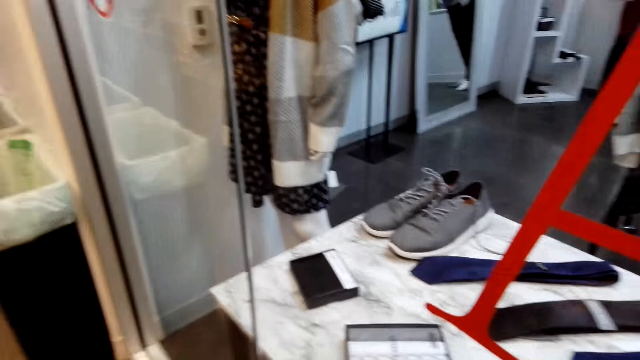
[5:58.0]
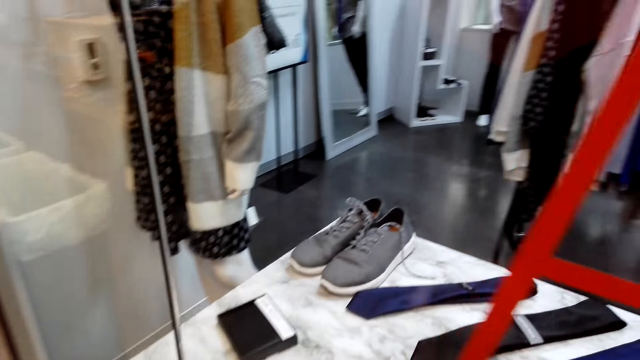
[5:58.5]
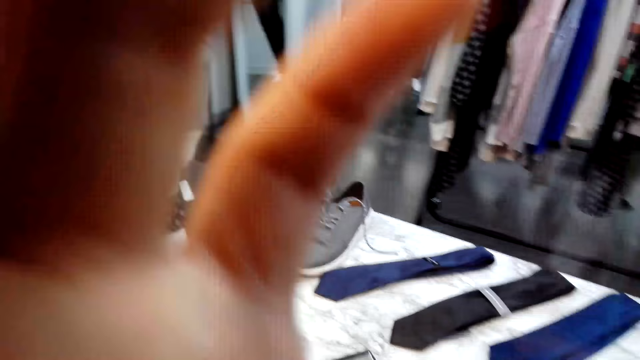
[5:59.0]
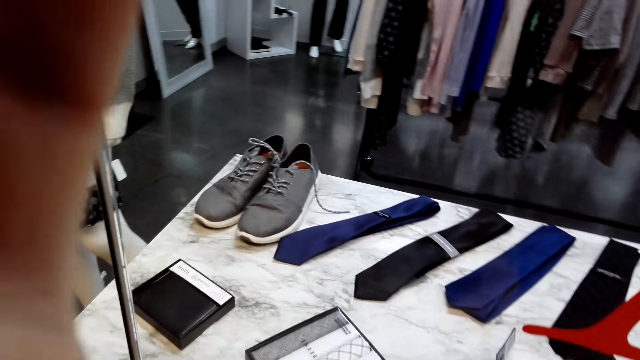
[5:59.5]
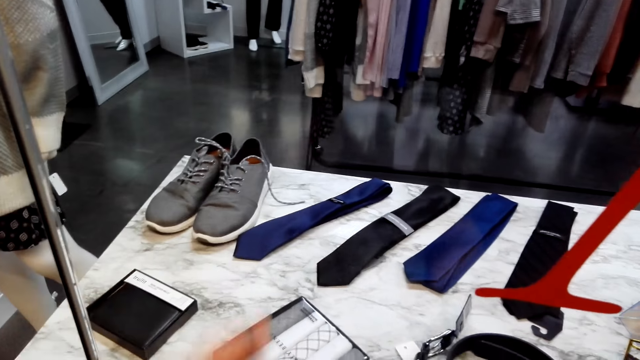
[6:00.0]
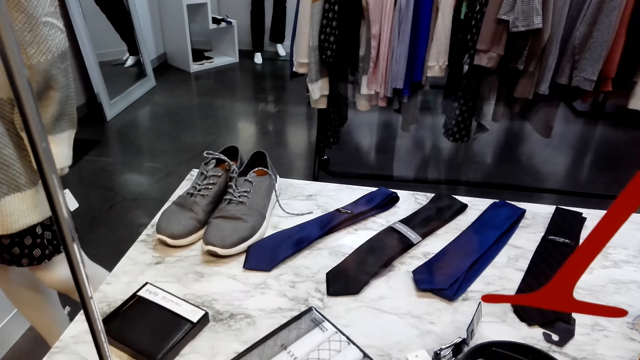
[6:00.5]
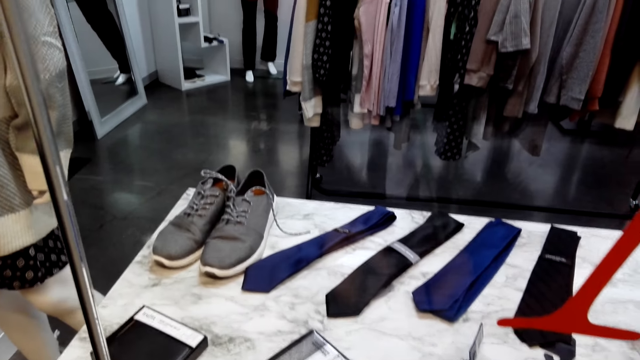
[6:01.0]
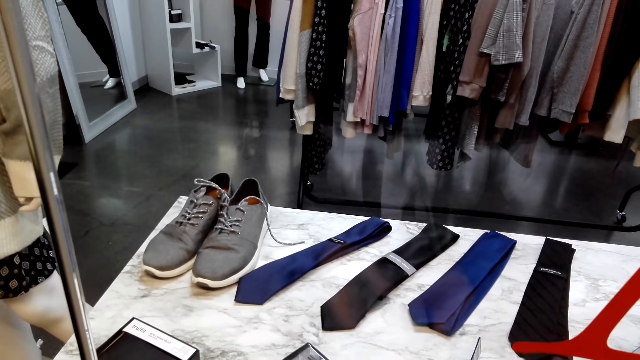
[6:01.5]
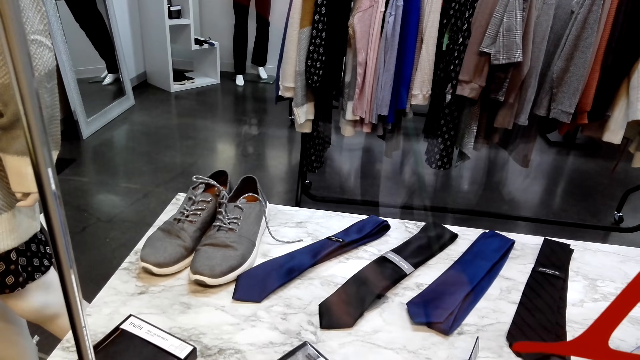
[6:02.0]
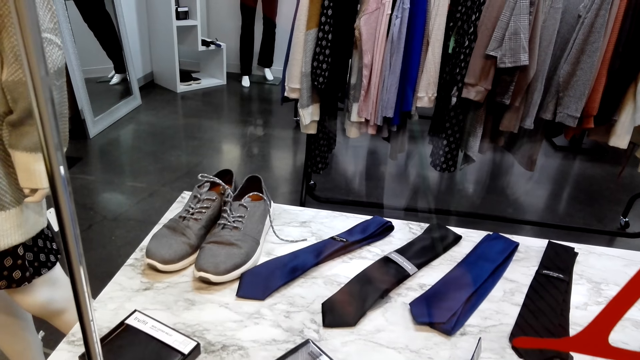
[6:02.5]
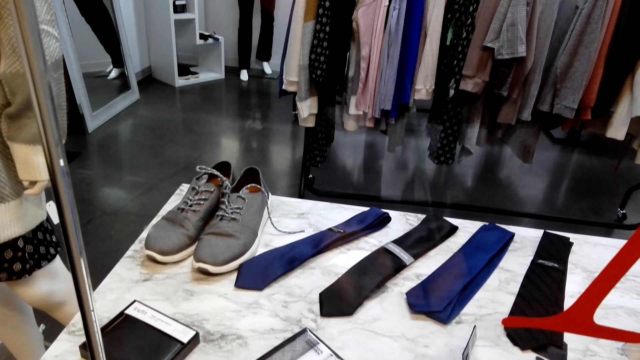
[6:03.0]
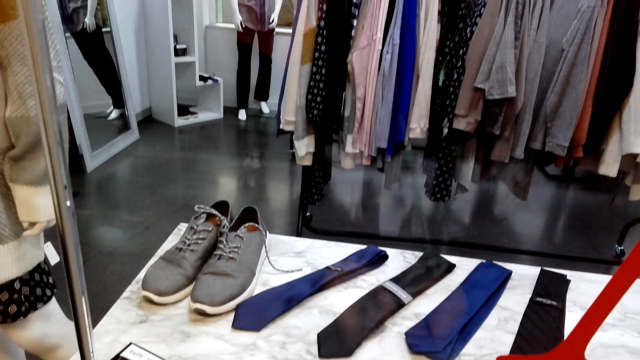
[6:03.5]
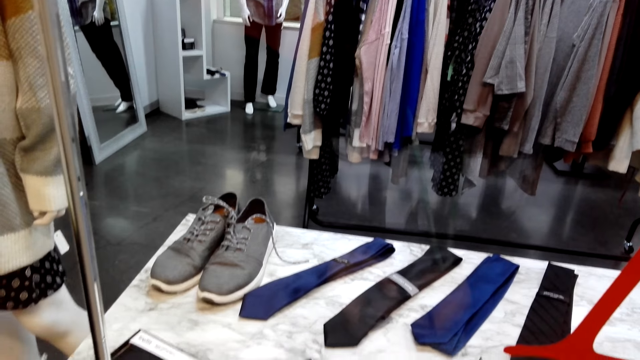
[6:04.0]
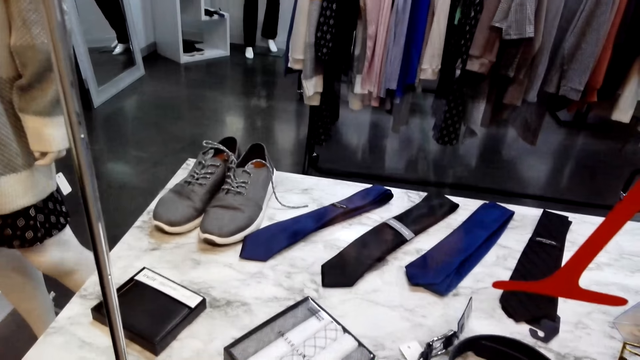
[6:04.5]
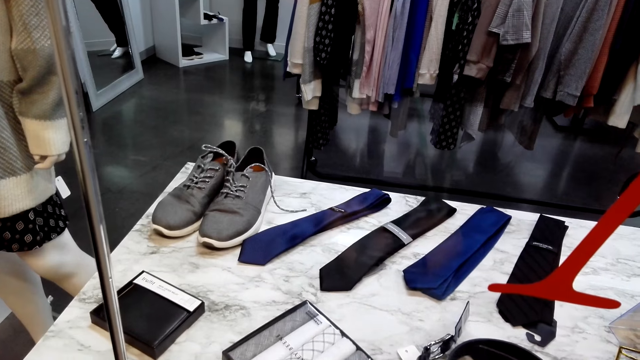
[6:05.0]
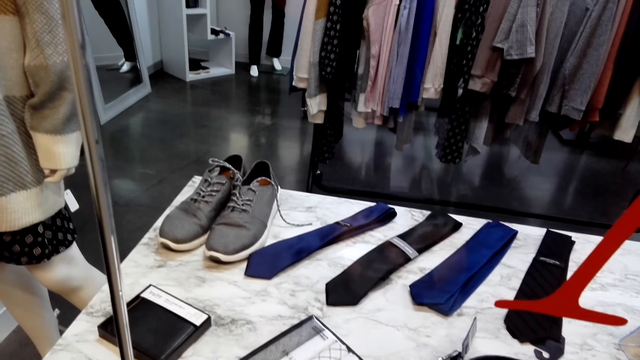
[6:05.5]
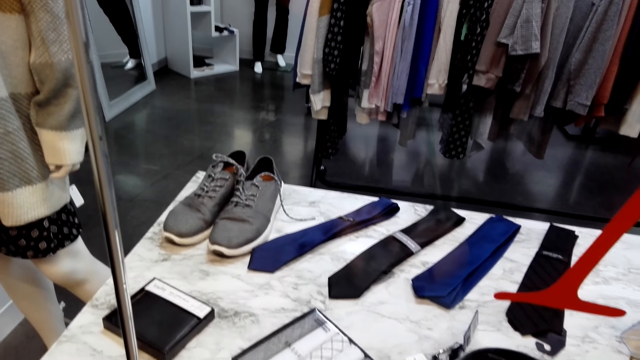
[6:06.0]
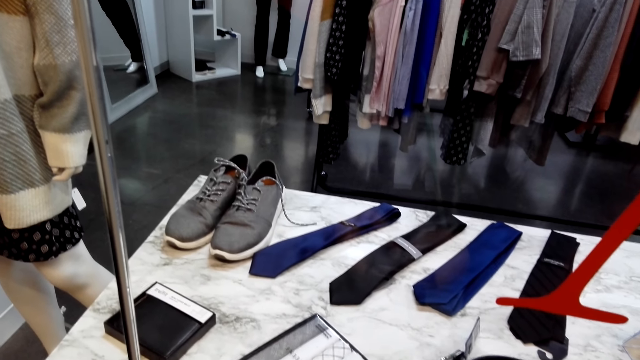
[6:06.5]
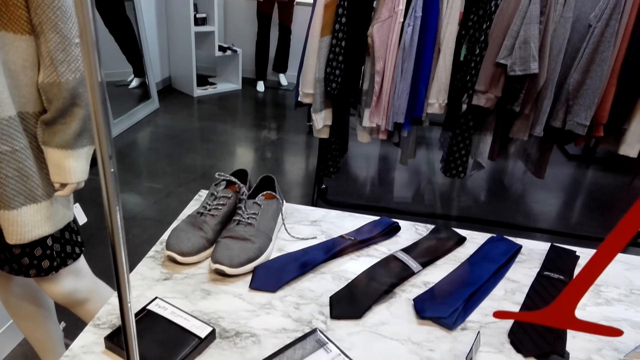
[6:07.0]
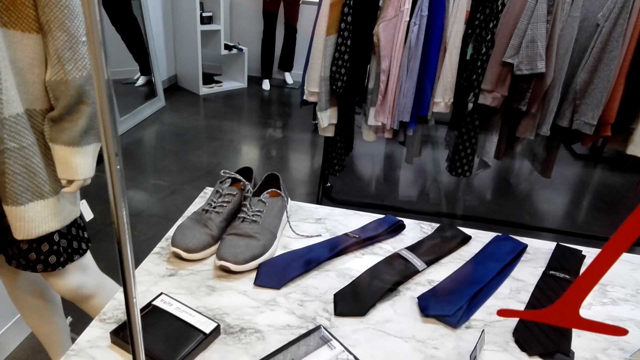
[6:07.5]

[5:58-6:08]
The camera wearer raises a hand. They lower the hand.

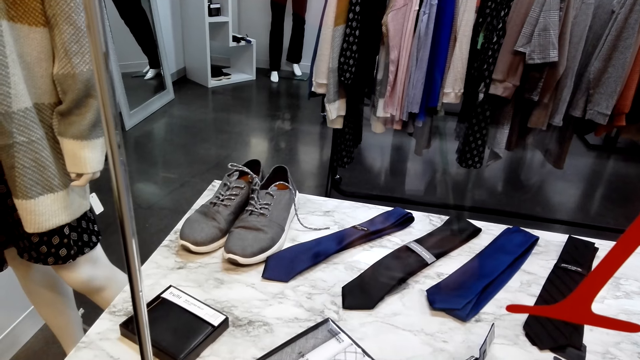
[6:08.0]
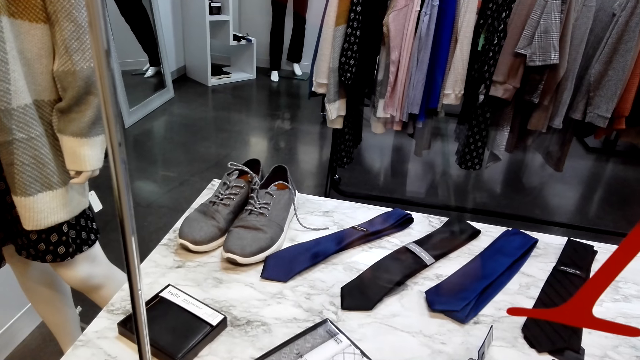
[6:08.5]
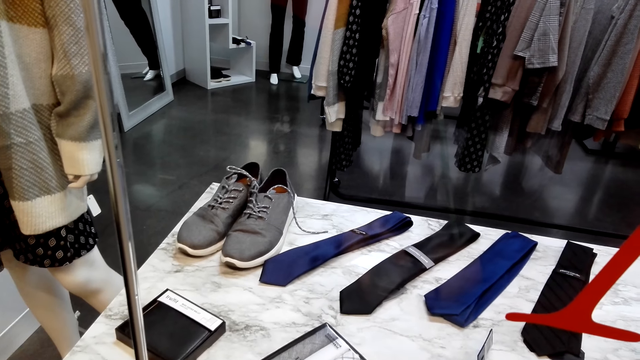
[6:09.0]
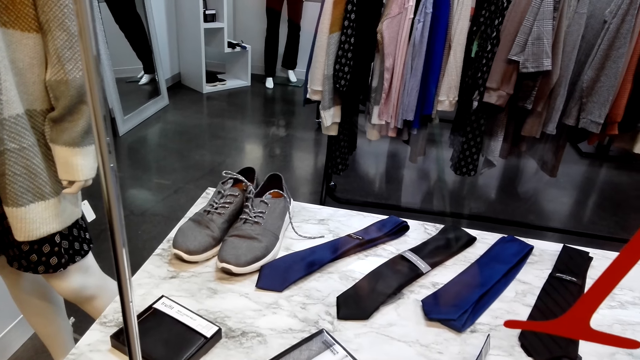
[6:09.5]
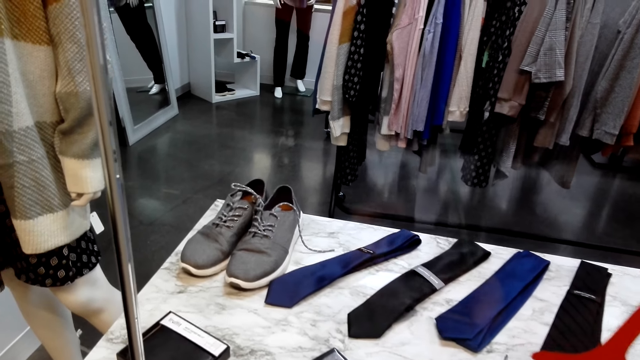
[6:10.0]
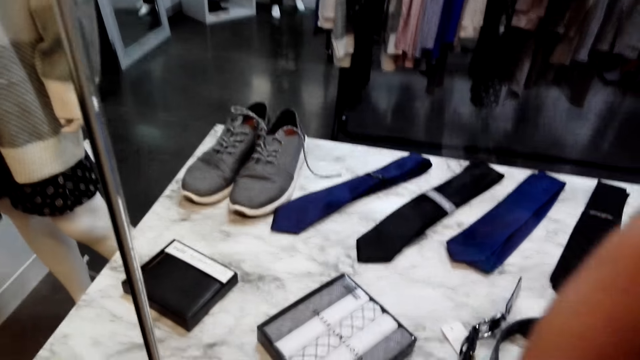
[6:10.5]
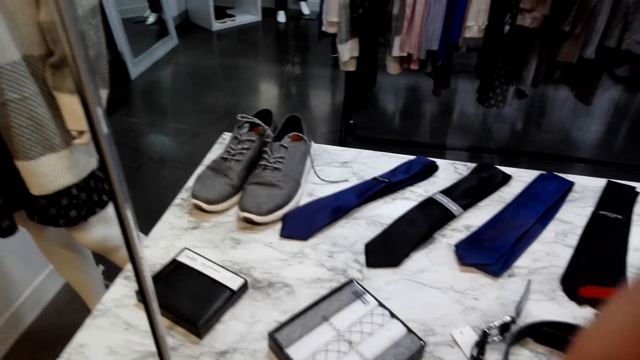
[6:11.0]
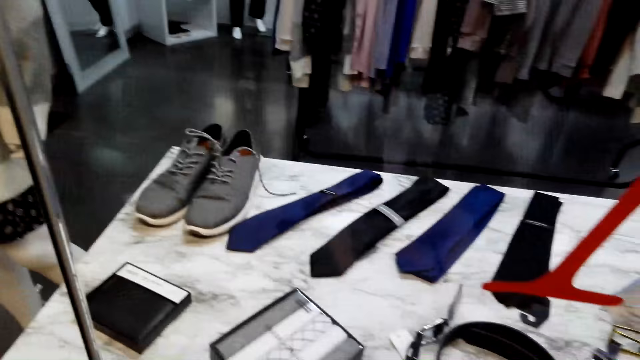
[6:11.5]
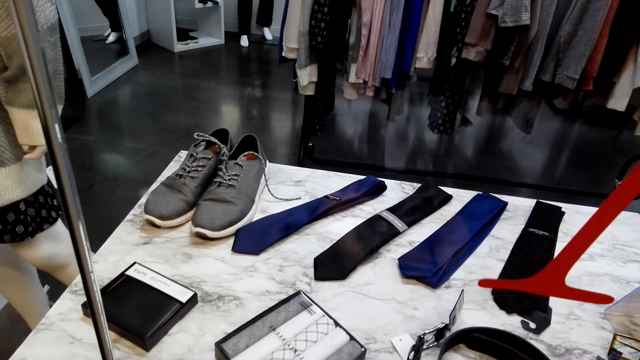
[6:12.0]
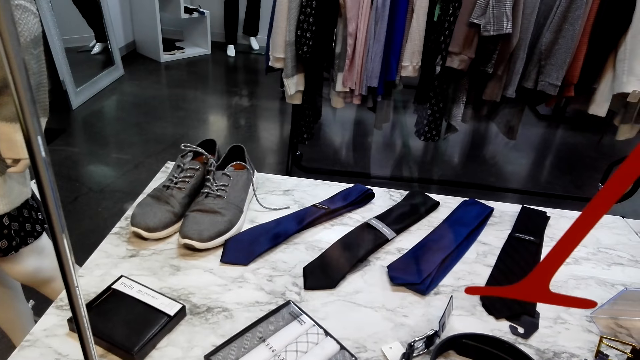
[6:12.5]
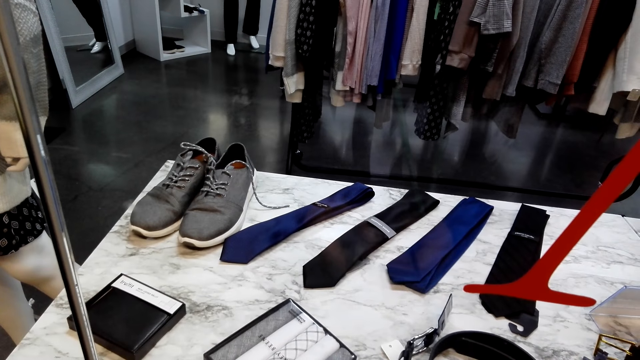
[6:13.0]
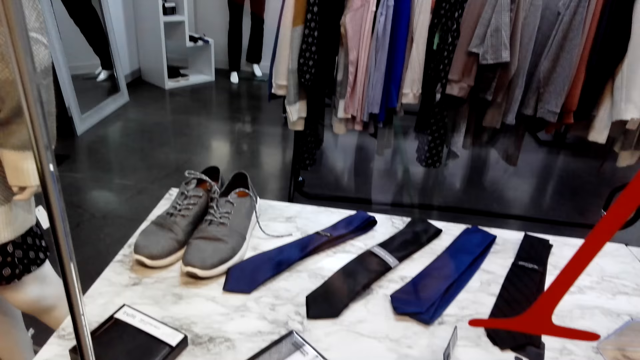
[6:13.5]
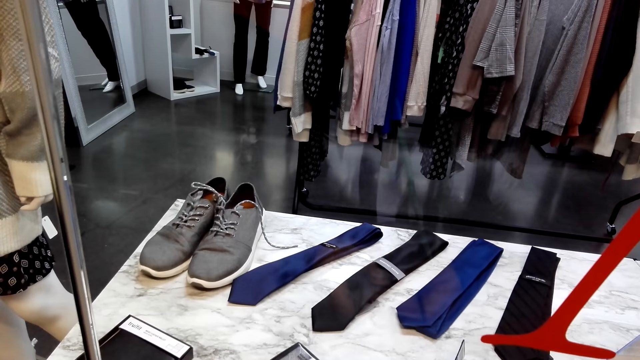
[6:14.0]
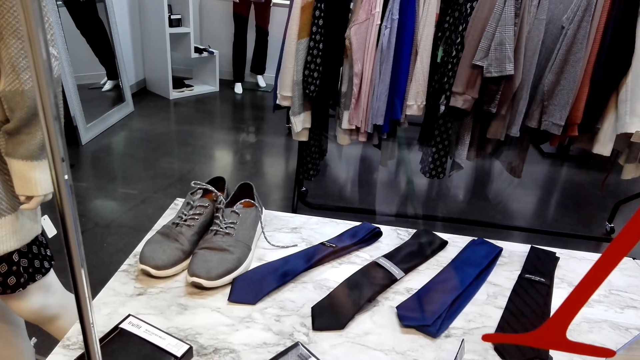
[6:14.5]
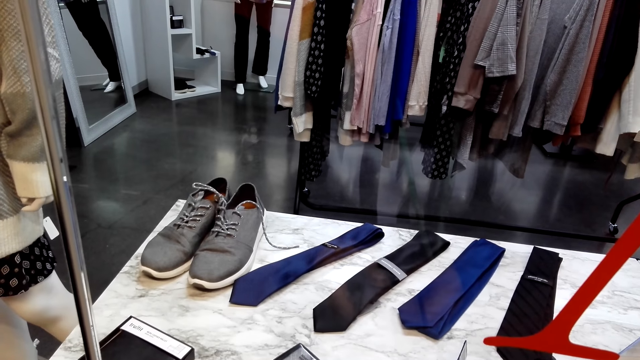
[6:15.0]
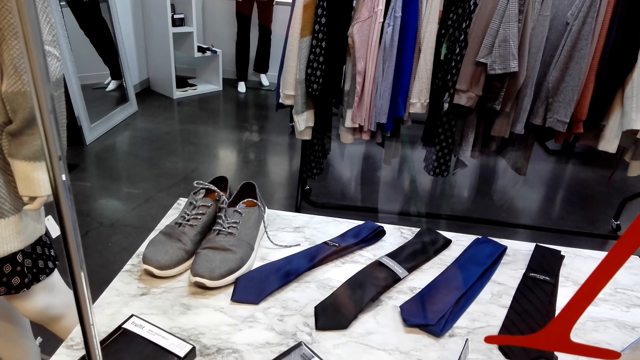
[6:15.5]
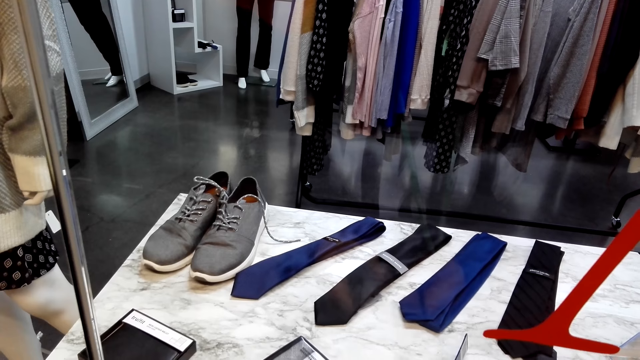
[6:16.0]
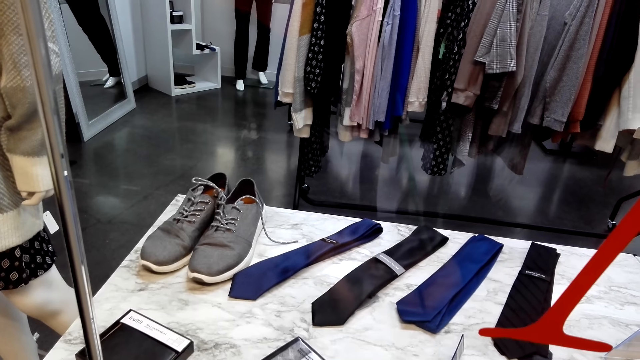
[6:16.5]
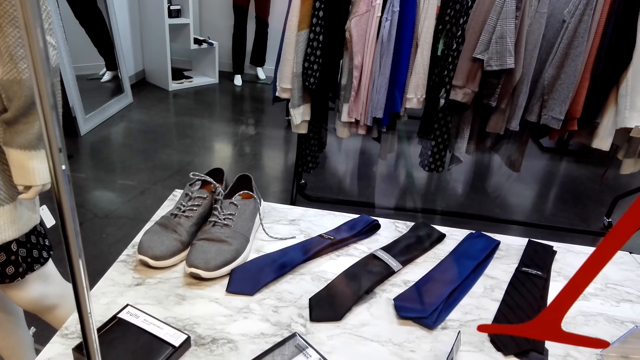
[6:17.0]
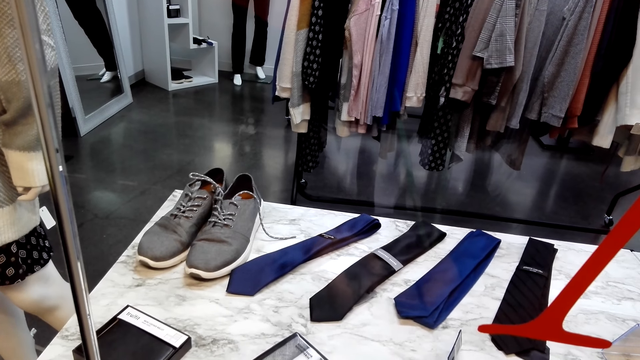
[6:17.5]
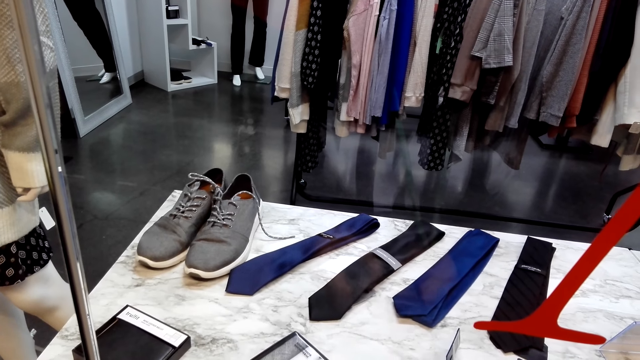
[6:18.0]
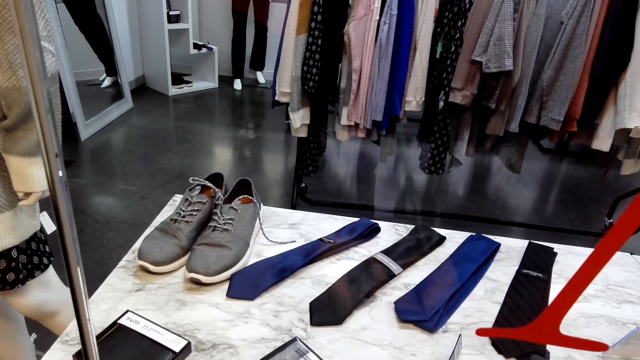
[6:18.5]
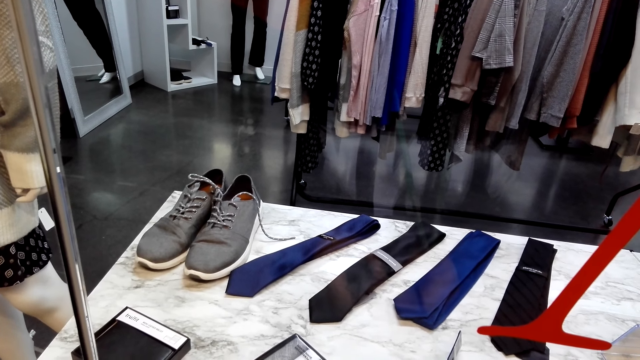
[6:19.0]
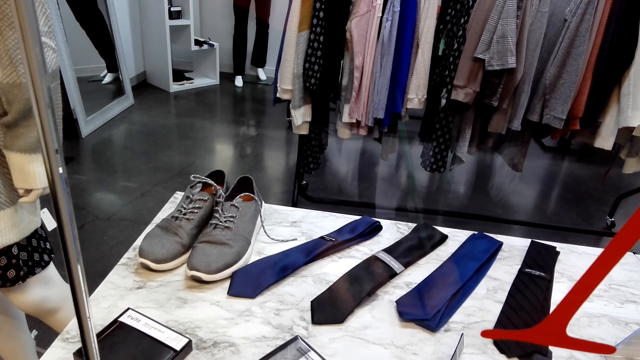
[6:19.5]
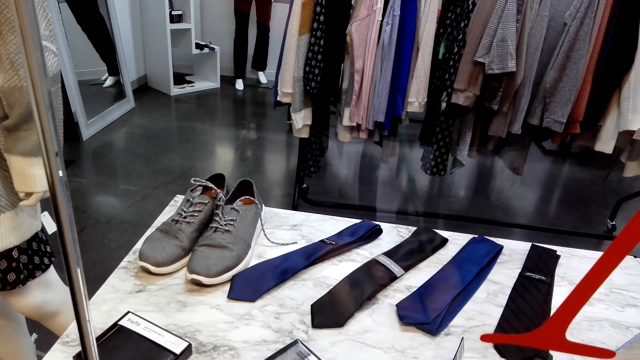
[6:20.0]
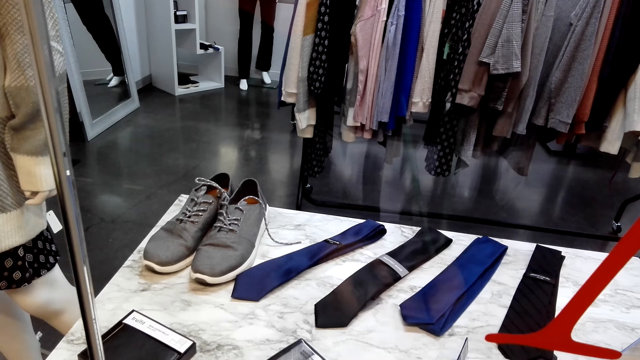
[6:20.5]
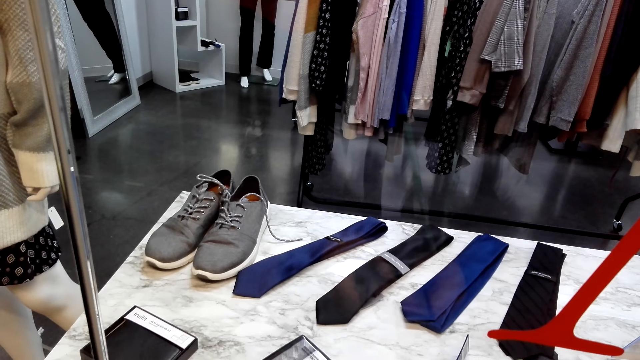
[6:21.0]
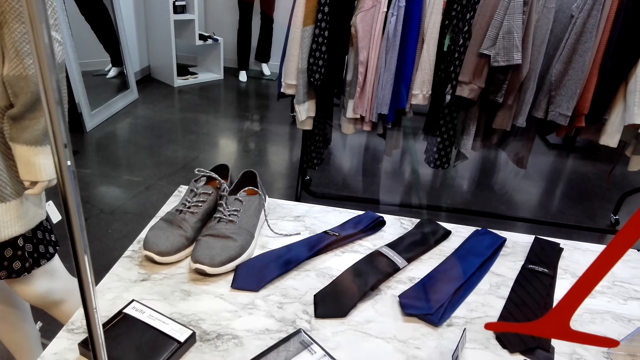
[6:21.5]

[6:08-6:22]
The camera wearer raises a hand. They lower the hand.
